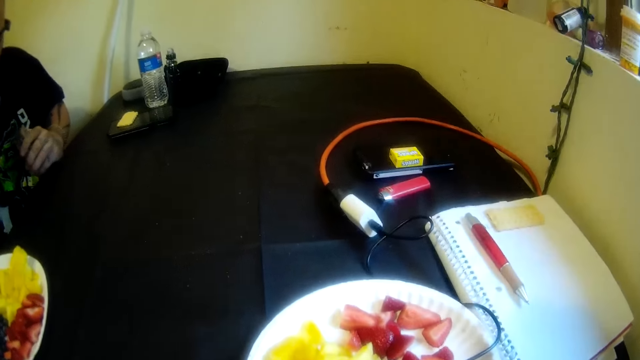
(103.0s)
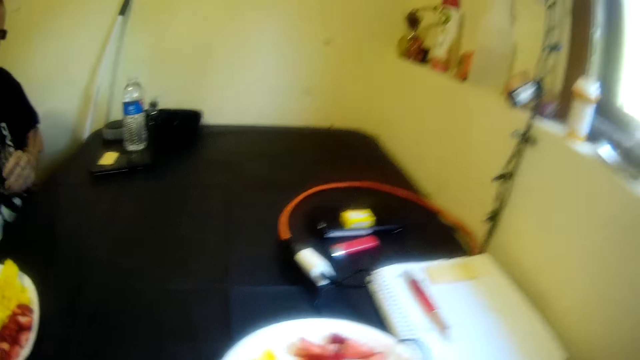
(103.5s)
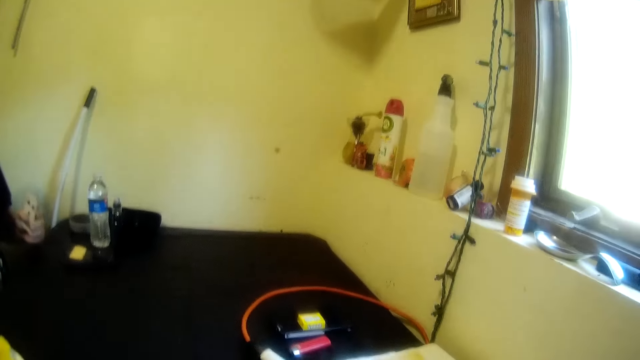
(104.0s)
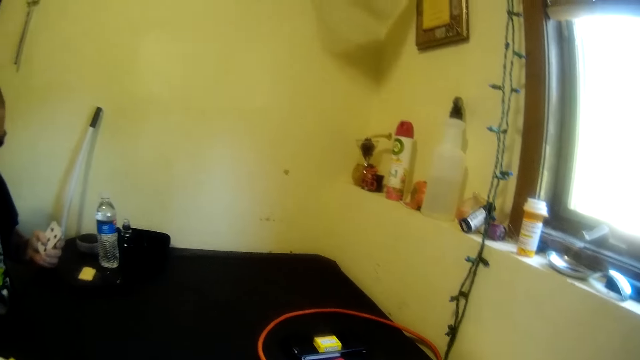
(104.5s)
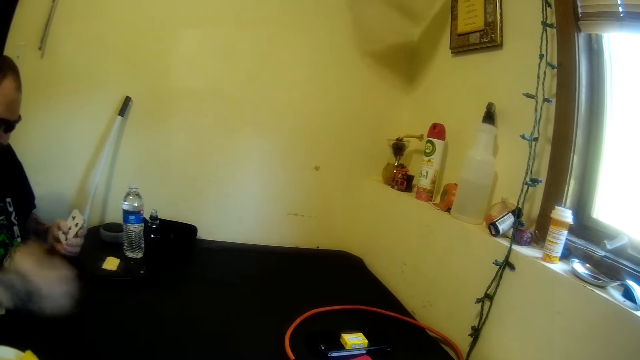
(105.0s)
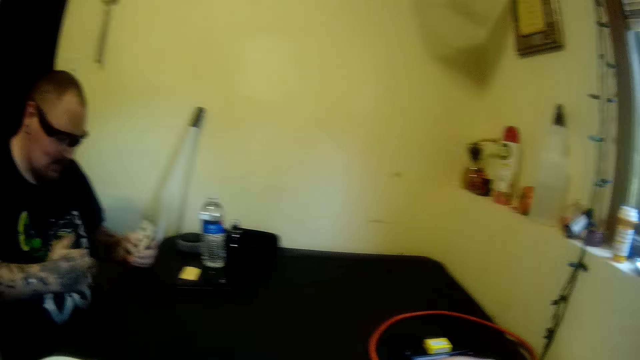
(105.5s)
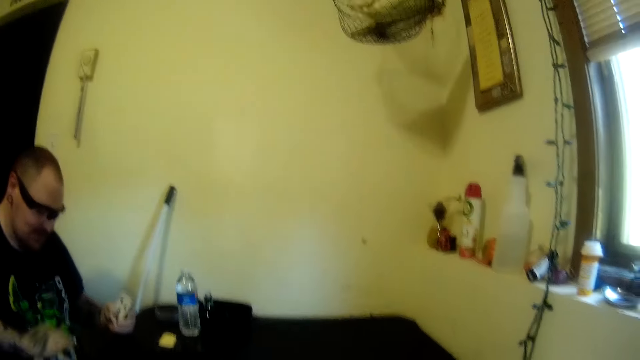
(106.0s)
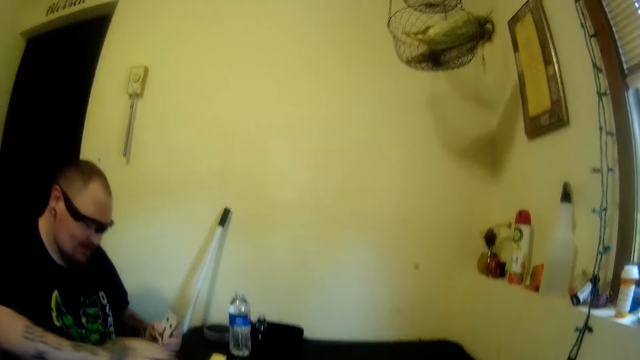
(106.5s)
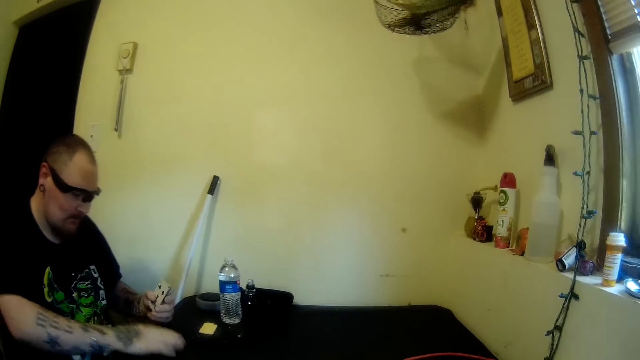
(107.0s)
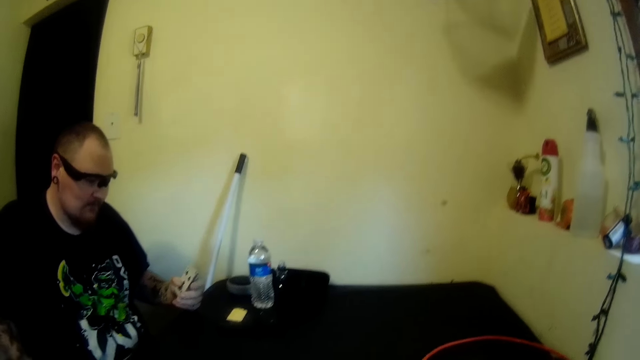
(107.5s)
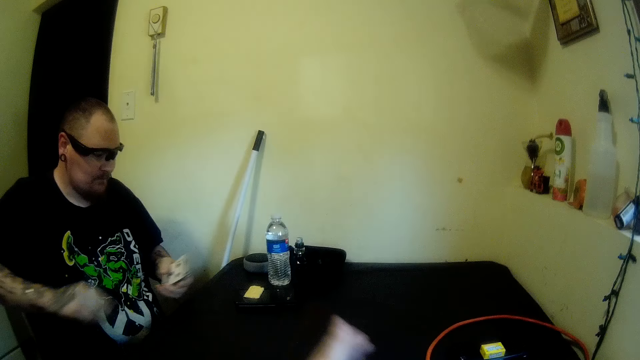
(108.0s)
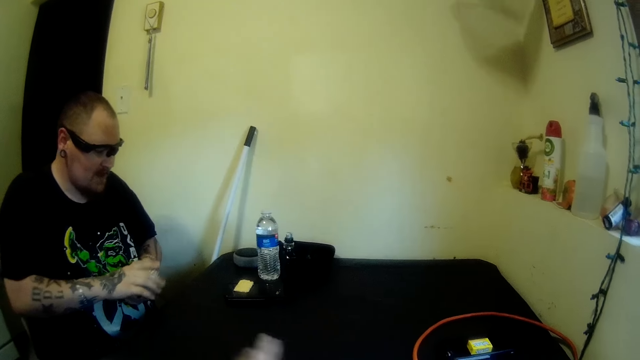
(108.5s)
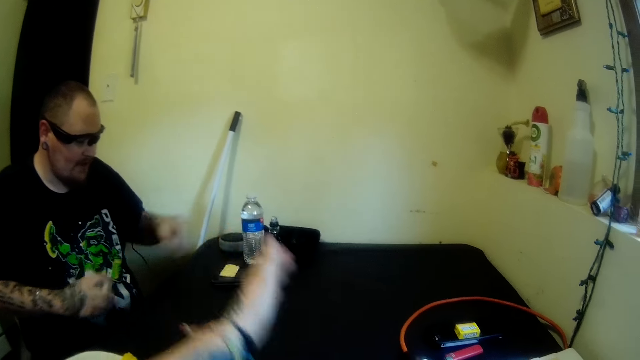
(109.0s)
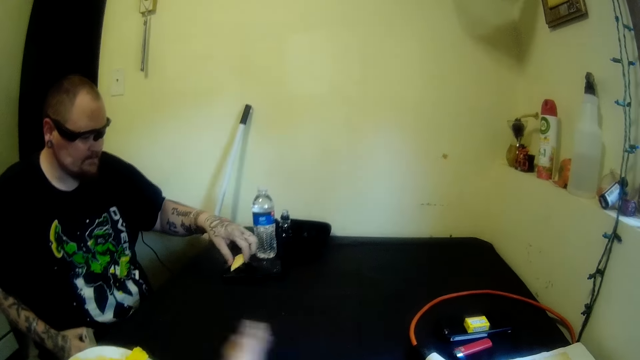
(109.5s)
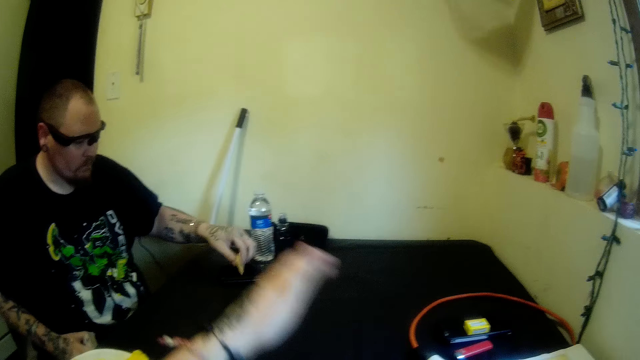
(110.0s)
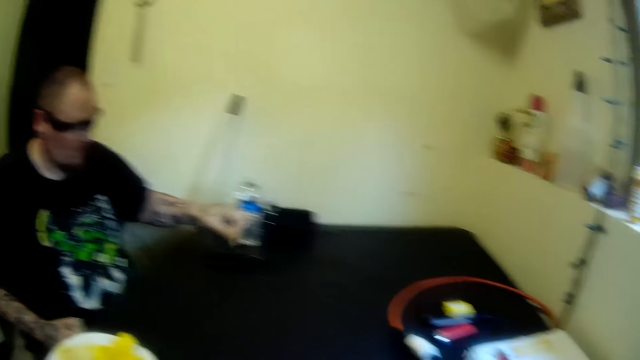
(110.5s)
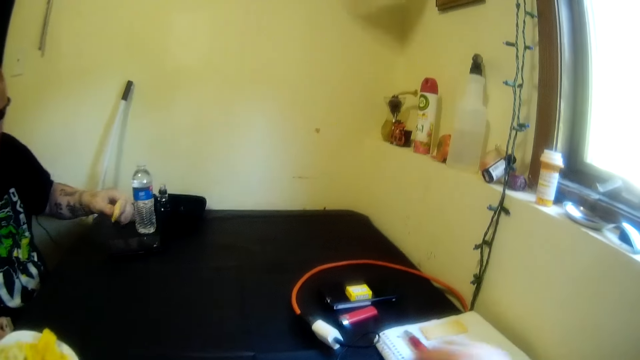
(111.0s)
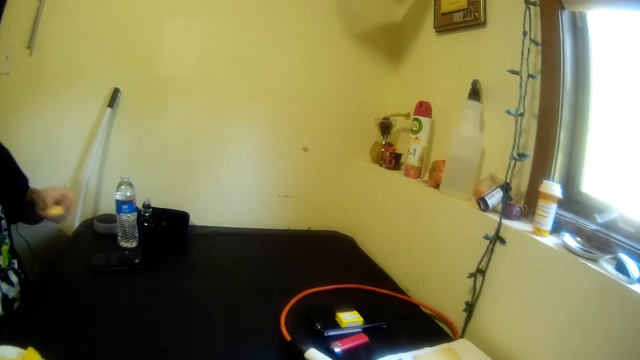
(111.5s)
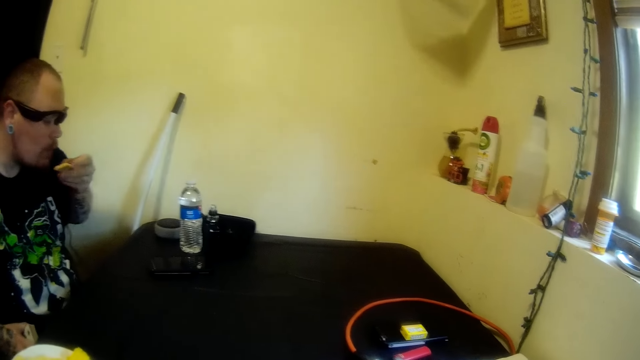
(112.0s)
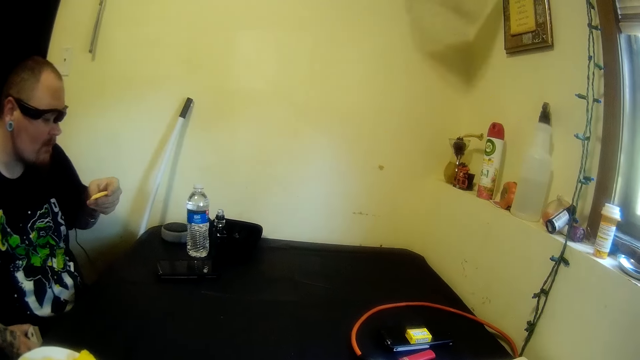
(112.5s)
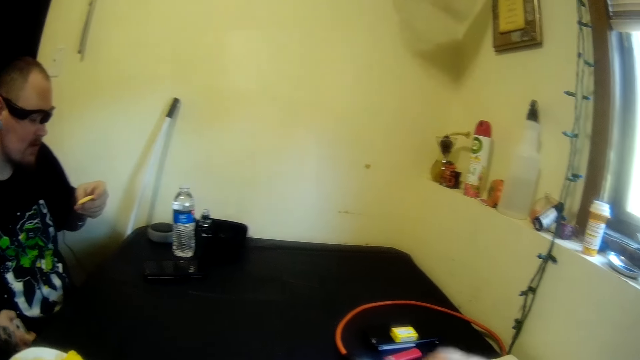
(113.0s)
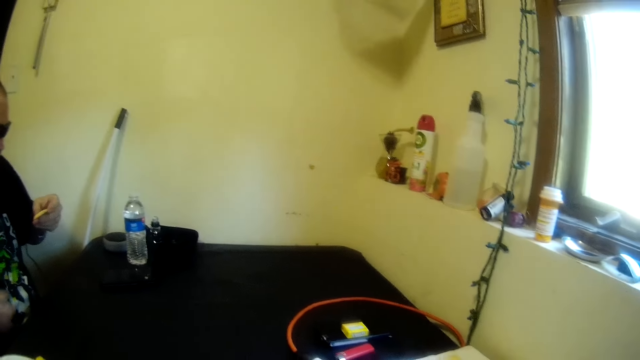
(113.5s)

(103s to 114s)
A man wipes the top of the table with his right hand. The camera wearer wipes the top of the table. He stretches his hand. The man picks up a wafer or biscuit from the table with his left hand. He lifts the biscuit. He blows the wafer with his mouth.

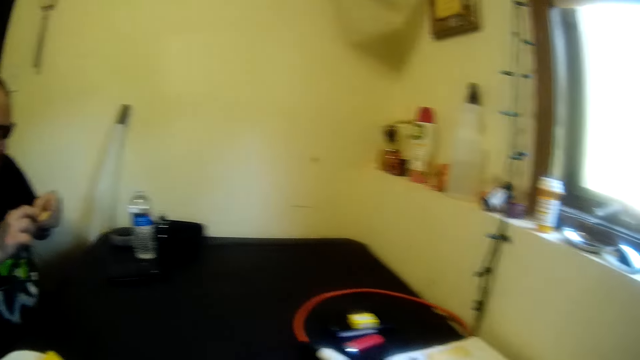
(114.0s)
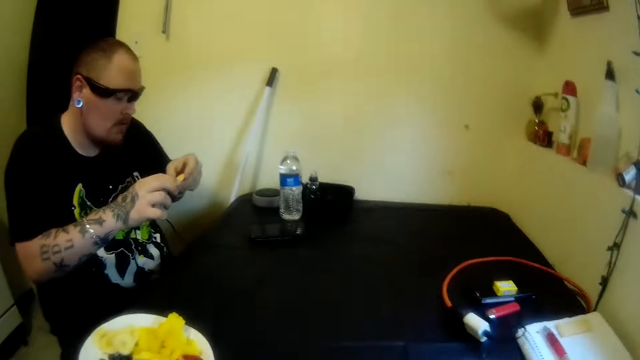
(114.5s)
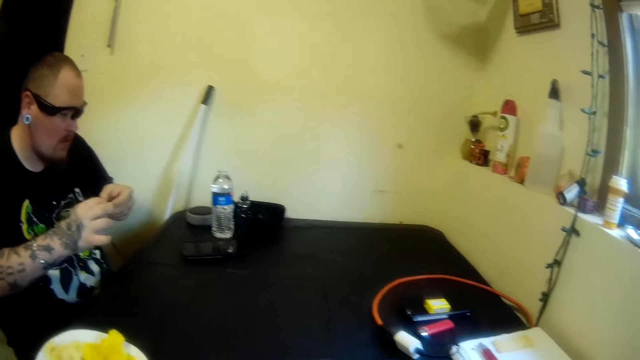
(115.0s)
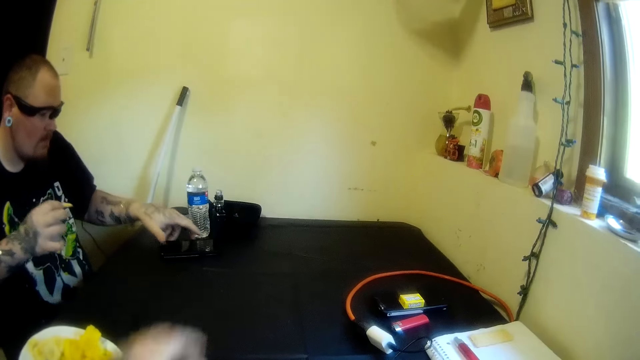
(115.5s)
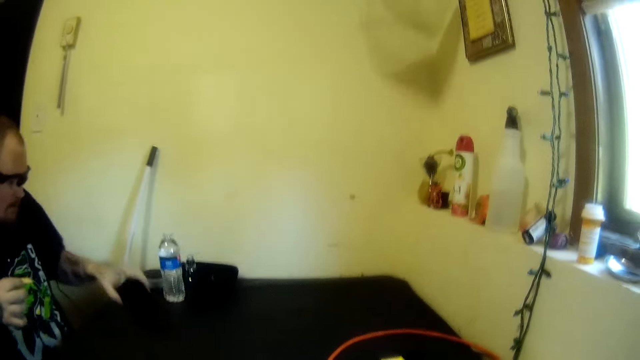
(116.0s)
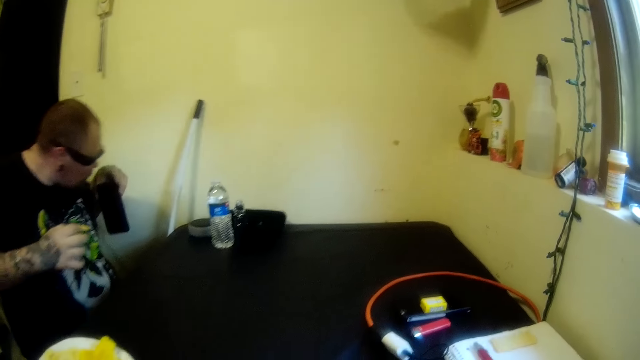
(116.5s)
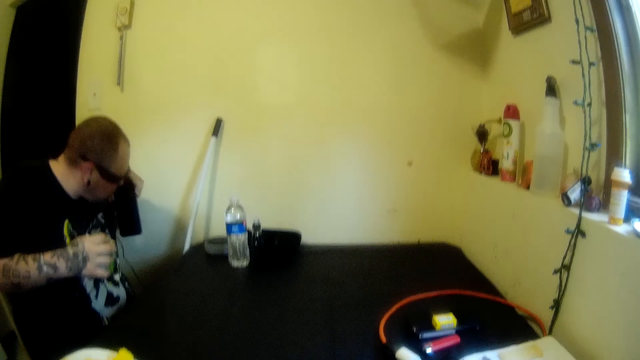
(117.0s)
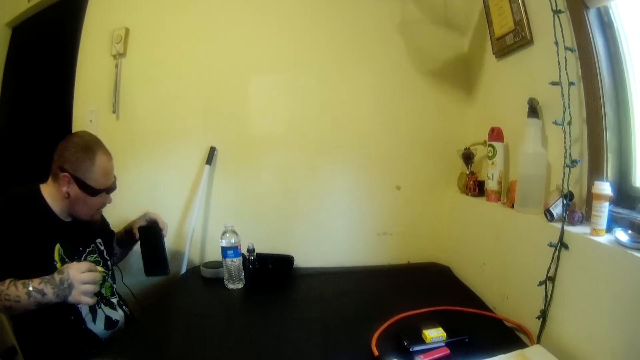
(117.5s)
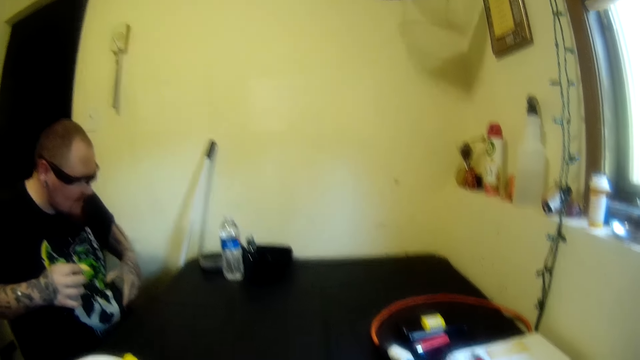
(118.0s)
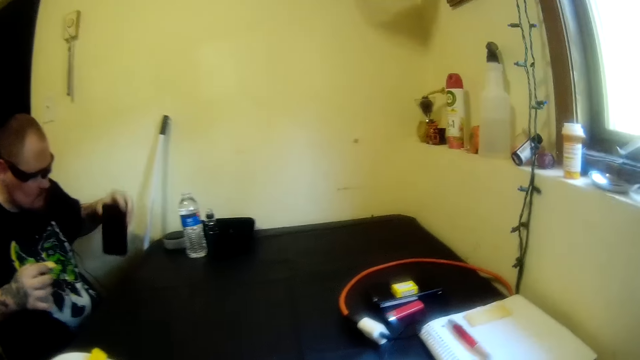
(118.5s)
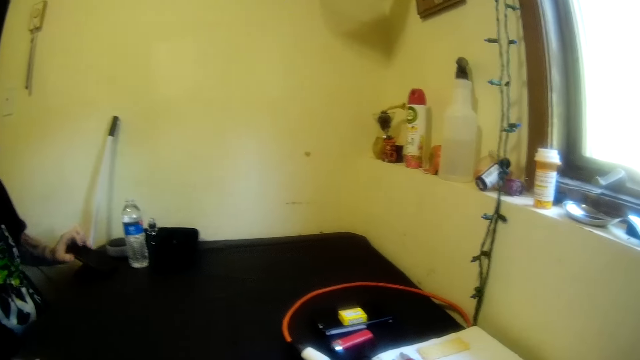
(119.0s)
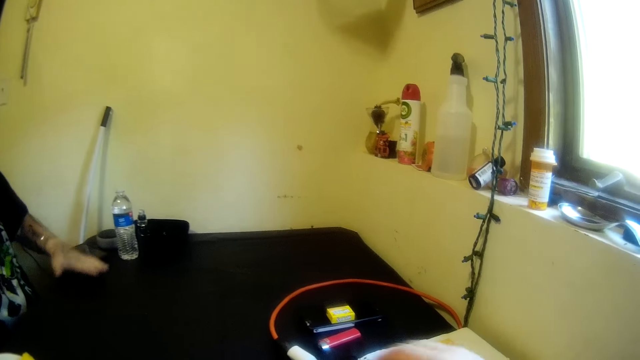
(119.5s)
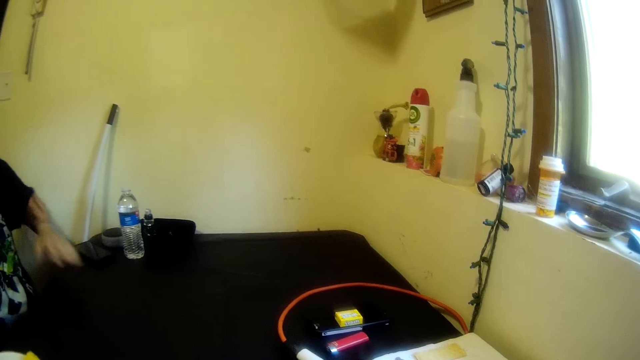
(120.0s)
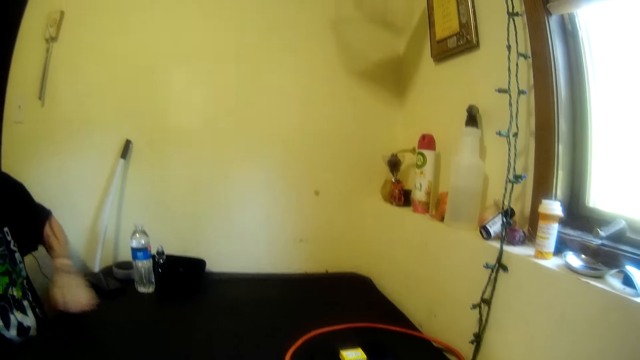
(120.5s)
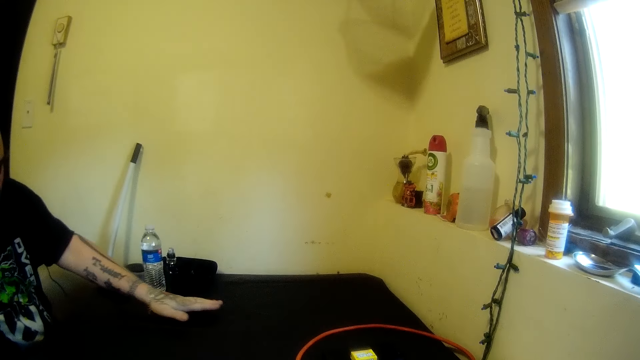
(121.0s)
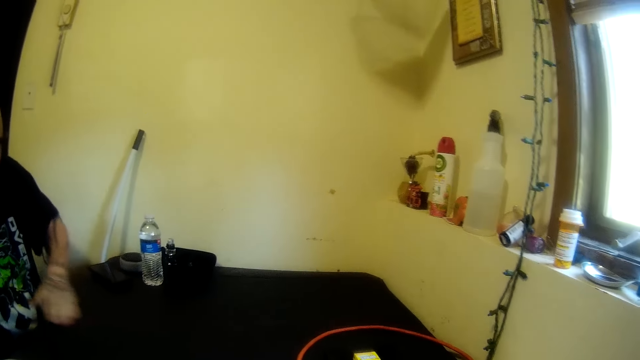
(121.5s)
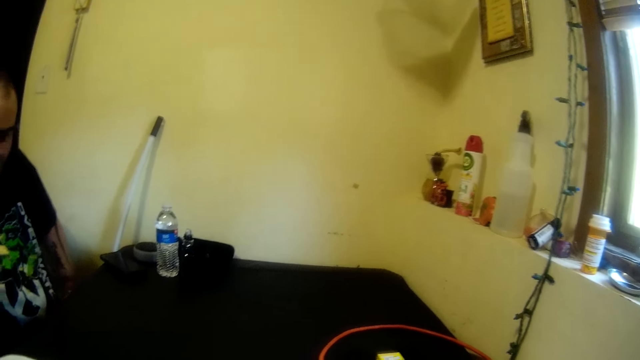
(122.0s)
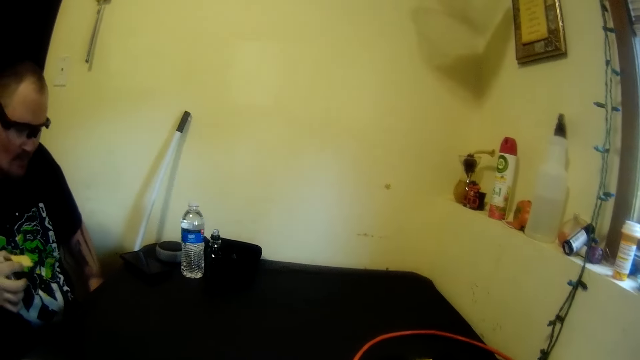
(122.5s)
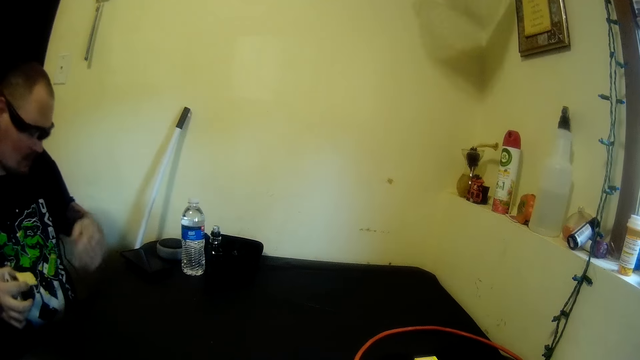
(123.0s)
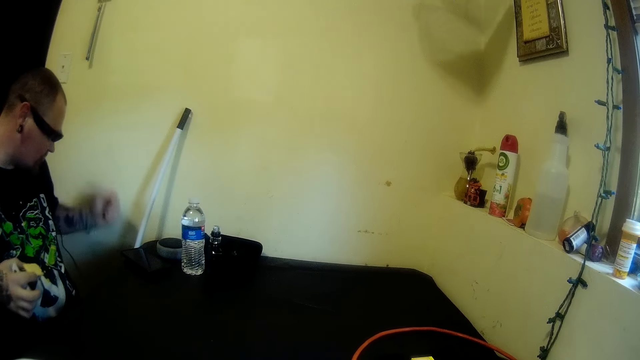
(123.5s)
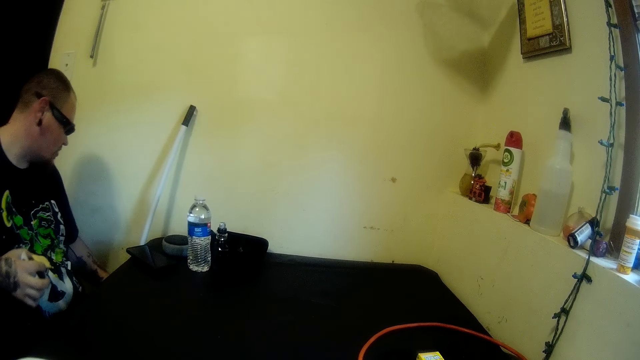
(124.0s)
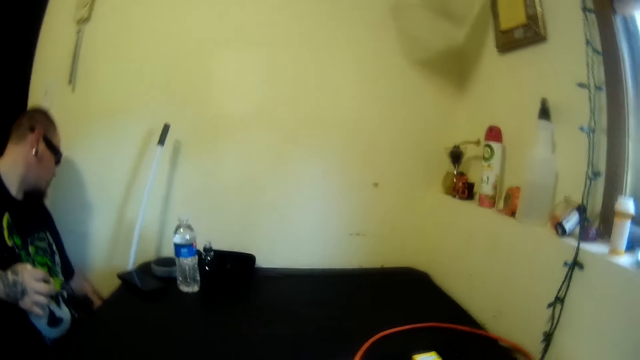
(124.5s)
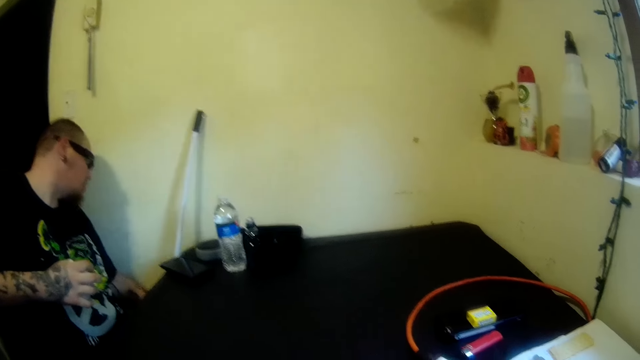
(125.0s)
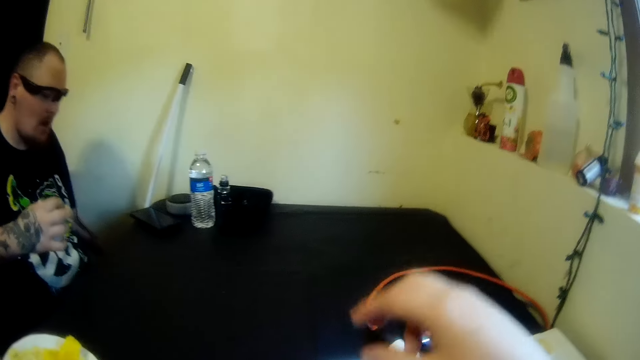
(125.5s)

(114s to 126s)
The camera wearer passes the wafer from his left hand to his right hand. A man holds the biscuit with both hands. He picks up a phone from the table with his left hand. He blows air on the phone screen with his mouth. He rubs the phone on his cloth with his left hand. He holds the phone against his body. He drops the phone on the table with his left hand. He wipes the table with his left hand. He inserts his left hand under the table.
